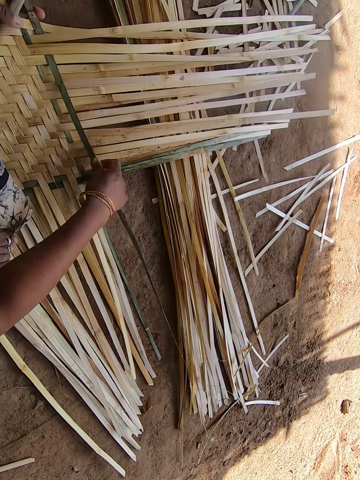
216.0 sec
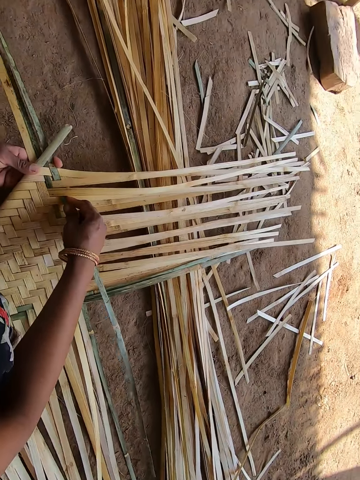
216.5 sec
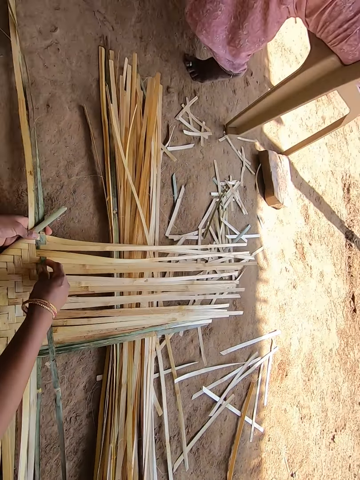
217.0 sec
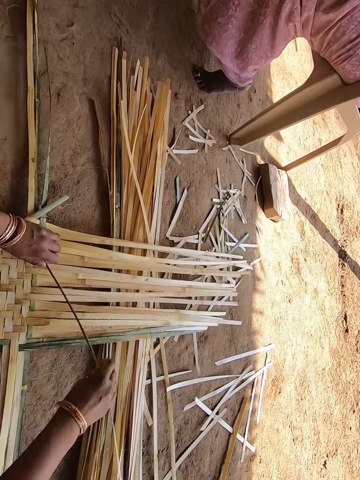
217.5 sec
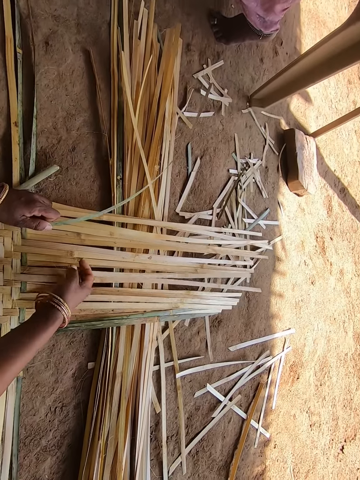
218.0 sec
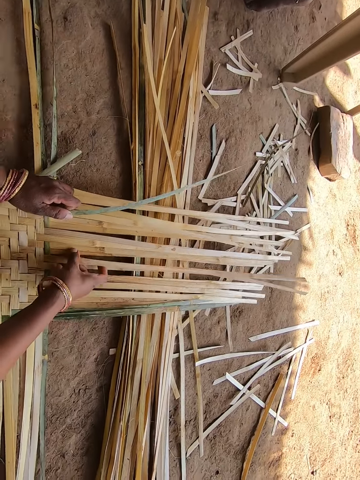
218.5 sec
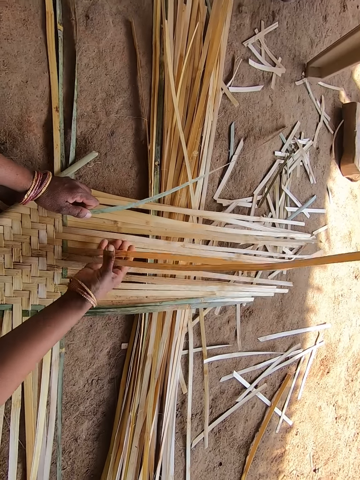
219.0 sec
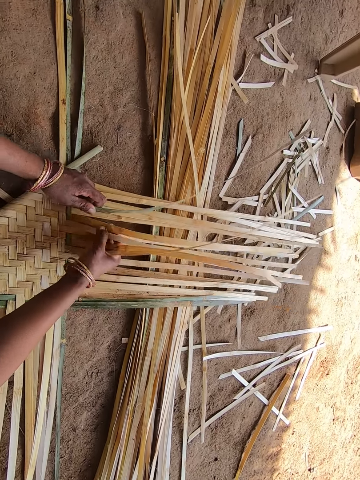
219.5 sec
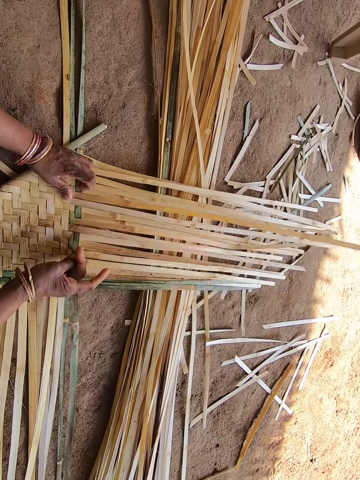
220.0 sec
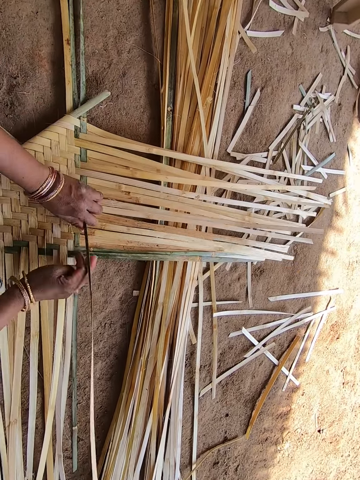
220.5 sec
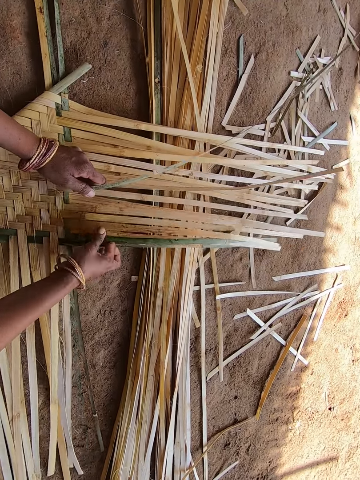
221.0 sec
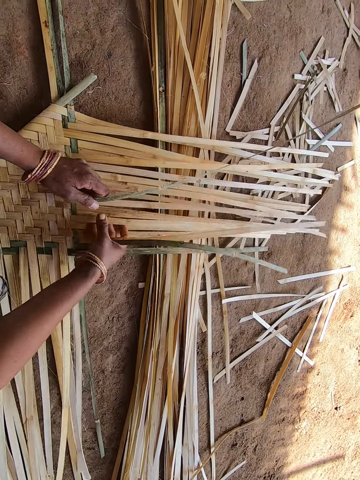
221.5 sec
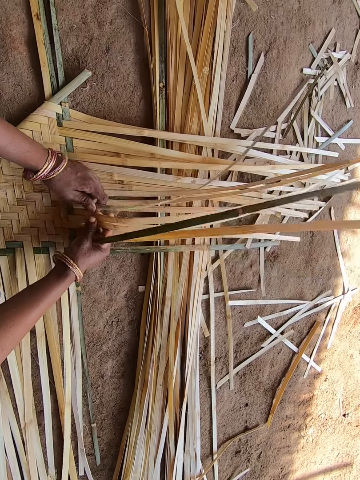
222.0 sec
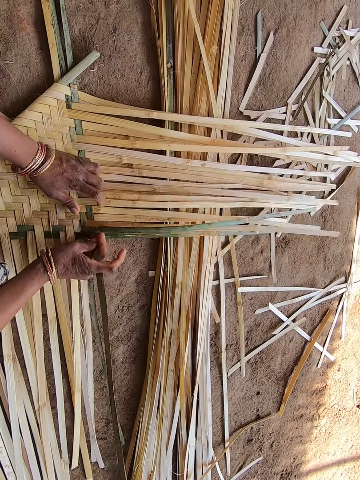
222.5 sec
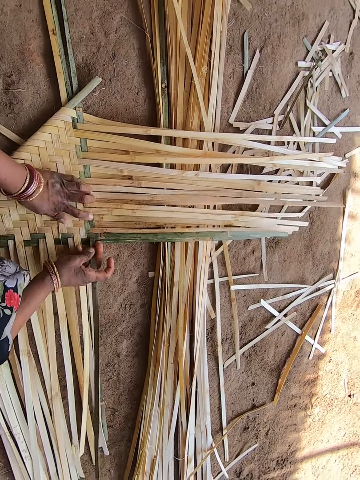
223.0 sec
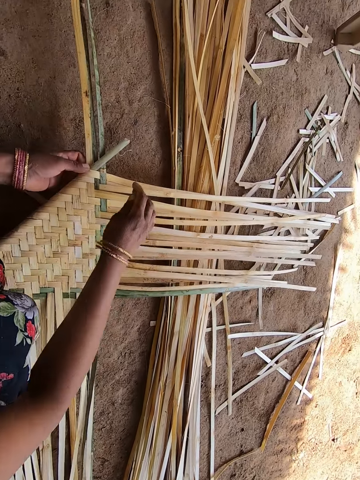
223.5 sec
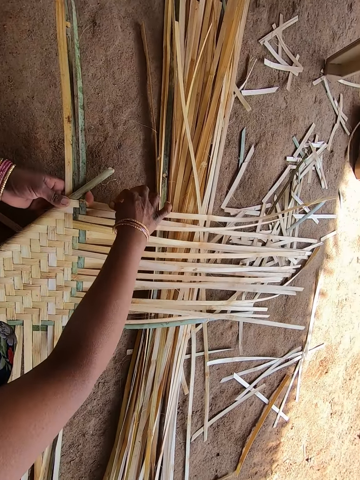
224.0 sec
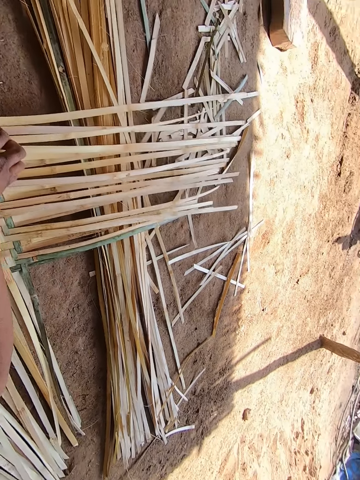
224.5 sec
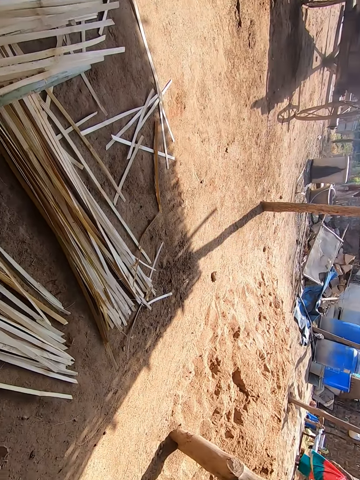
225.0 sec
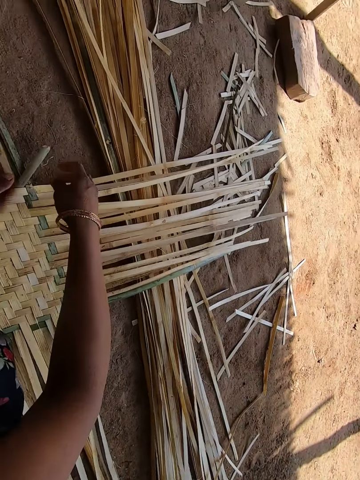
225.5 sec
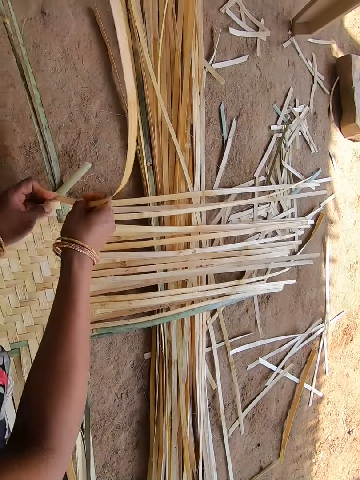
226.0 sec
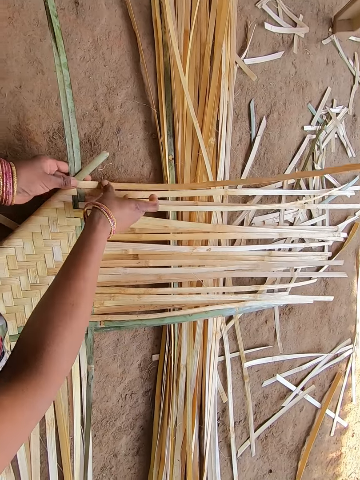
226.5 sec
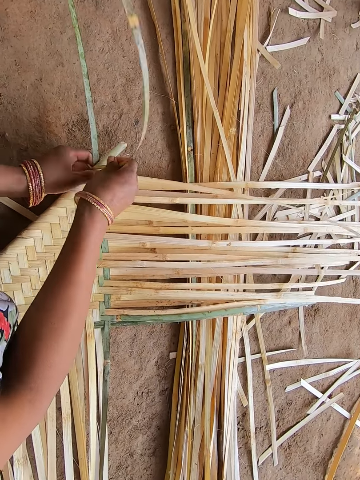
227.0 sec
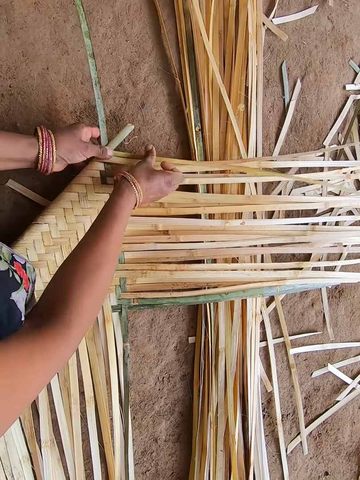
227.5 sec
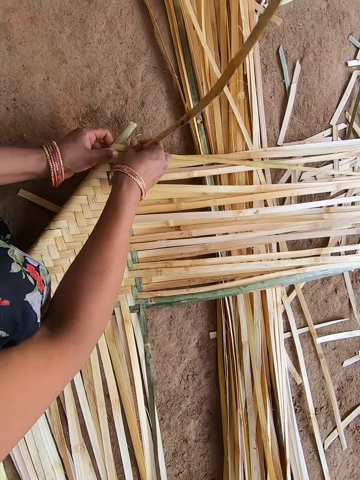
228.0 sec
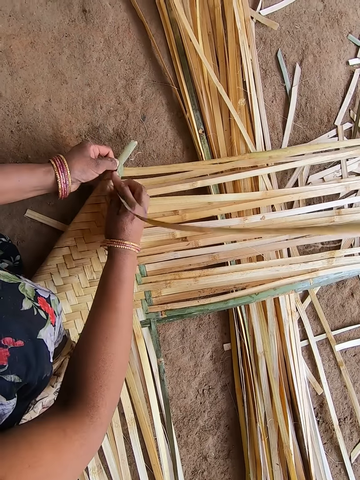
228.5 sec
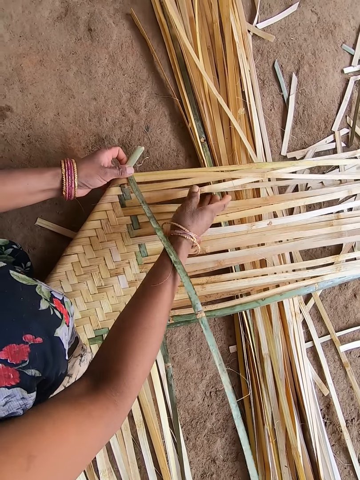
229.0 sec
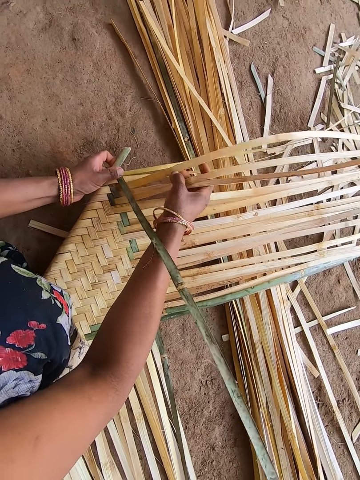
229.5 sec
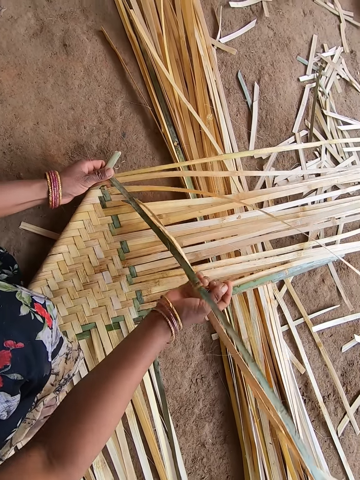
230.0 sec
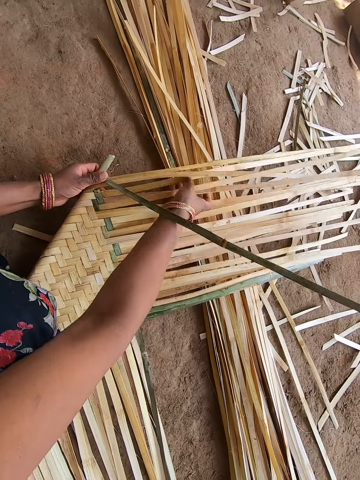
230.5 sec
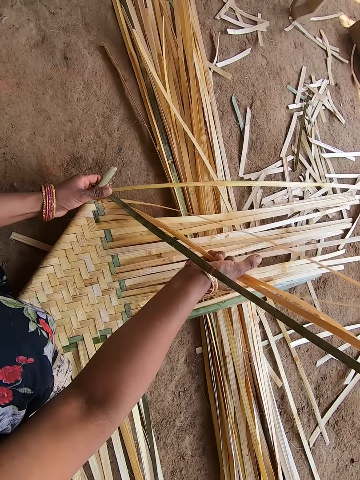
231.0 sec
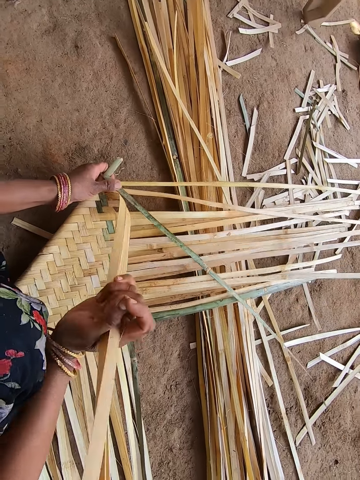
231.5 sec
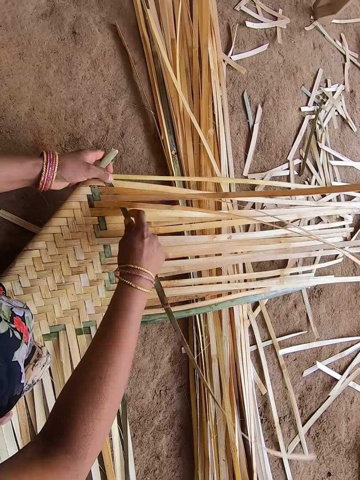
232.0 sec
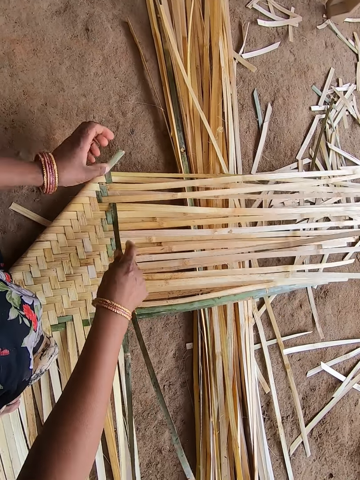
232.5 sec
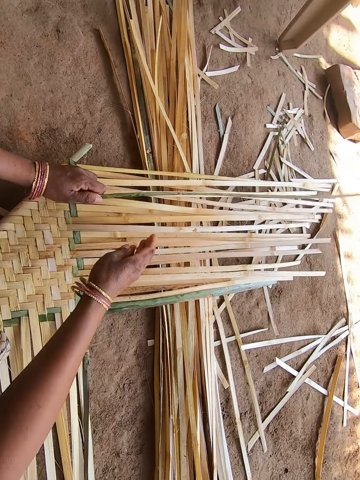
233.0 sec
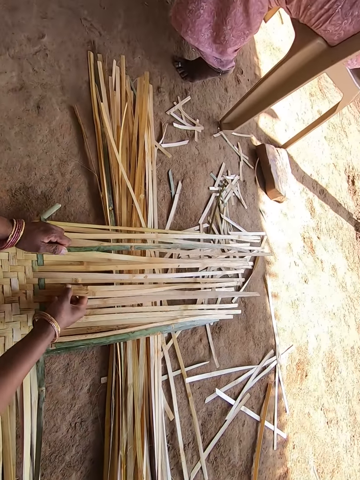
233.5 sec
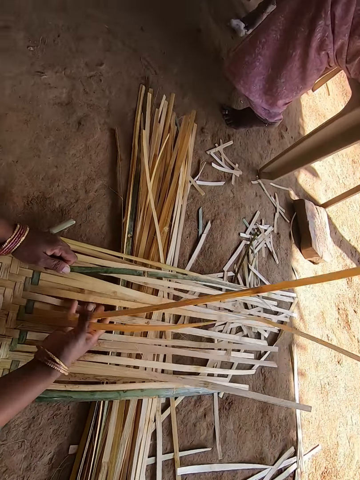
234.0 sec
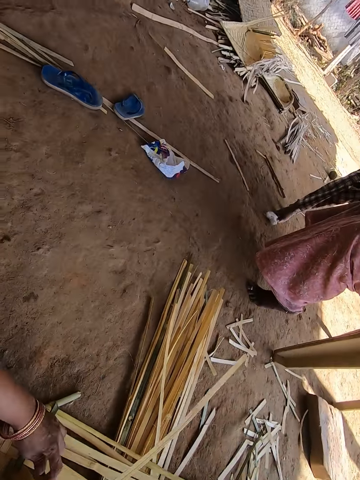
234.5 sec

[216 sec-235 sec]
The camera wearer weaves the wooden splints. They look around. They weave the wooden splints.

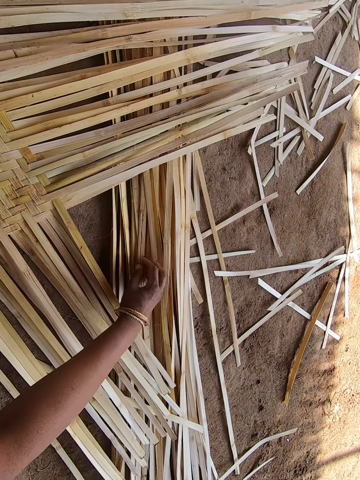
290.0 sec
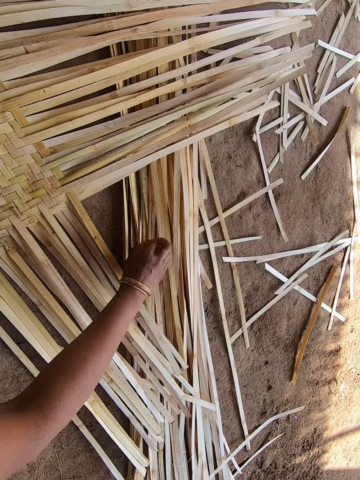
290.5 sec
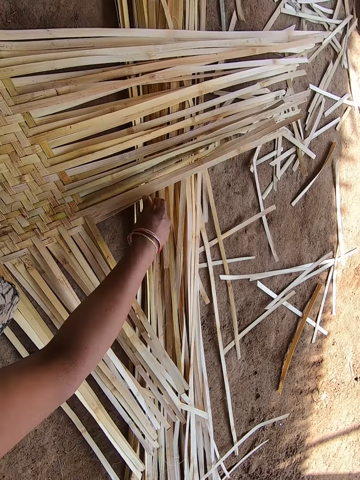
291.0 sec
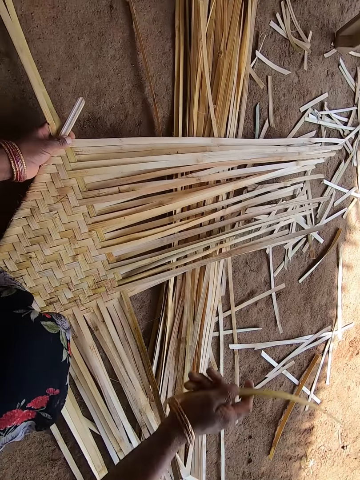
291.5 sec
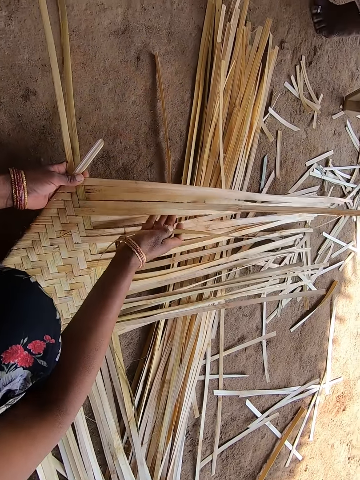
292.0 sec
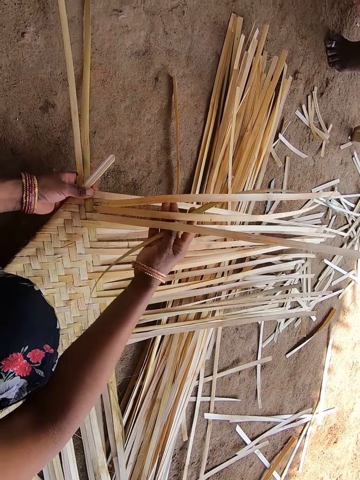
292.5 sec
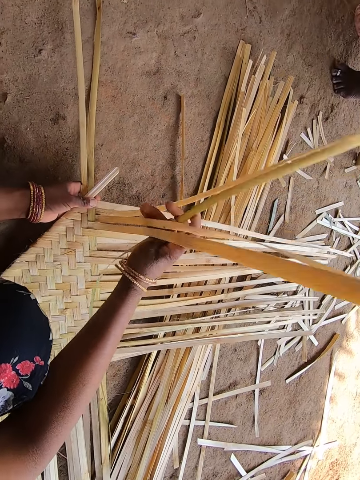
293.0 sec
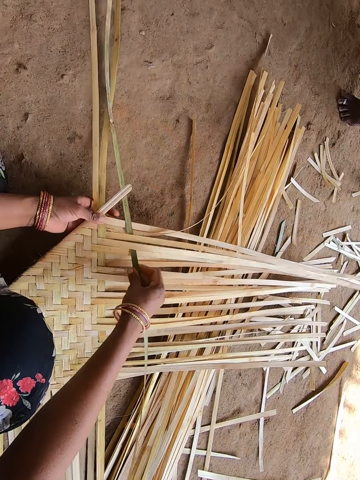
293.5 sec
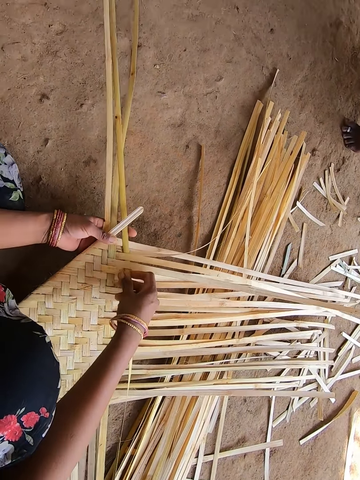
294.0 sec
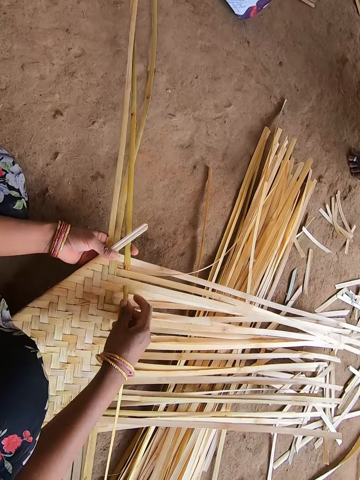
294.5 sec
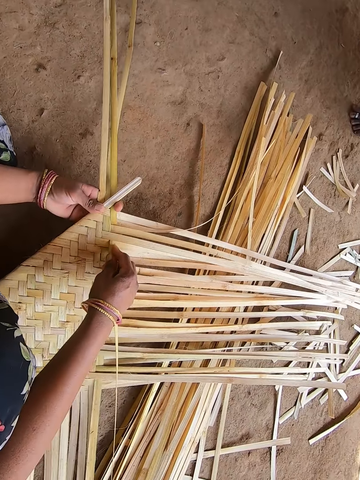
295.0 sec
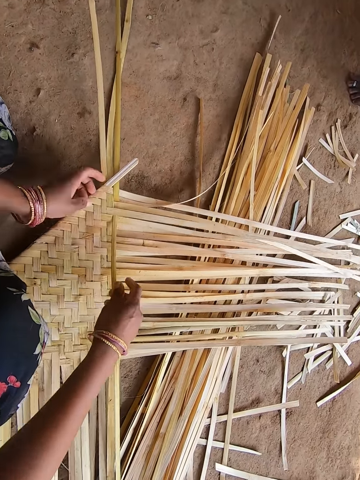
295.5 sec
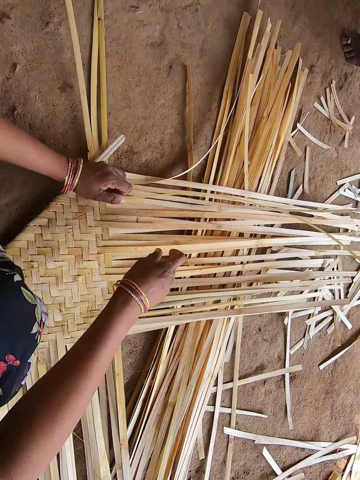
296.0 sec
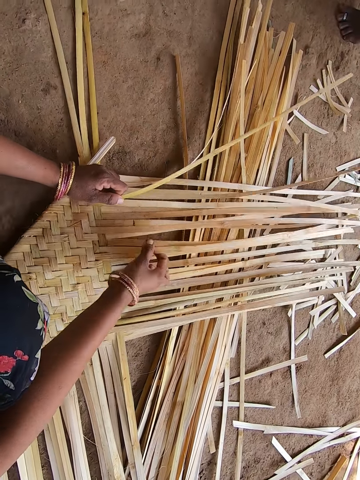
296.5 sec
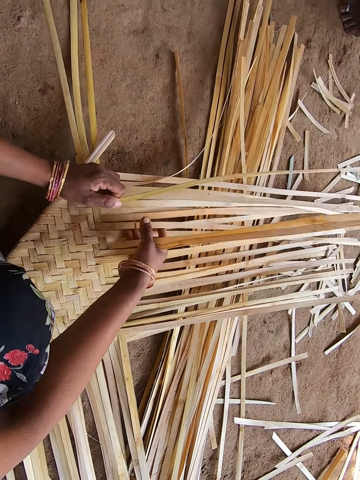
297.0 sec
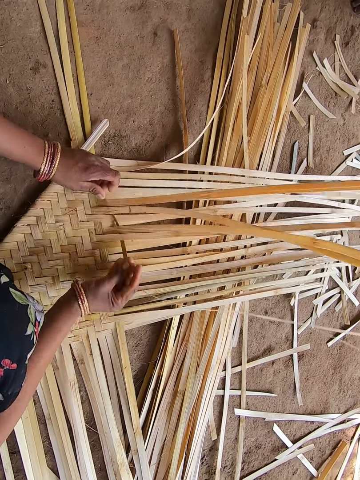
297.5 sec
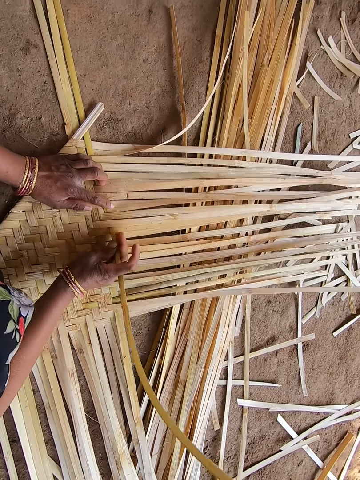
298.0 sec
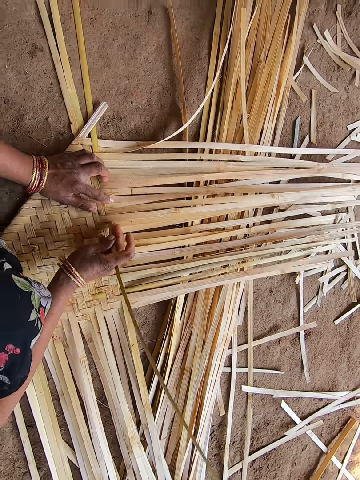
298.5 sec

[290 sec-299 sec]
The camera wearer picks a bamboo strip. They intertwine the bamboo strips.
